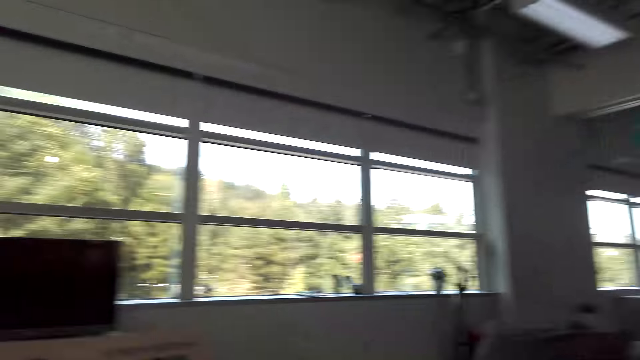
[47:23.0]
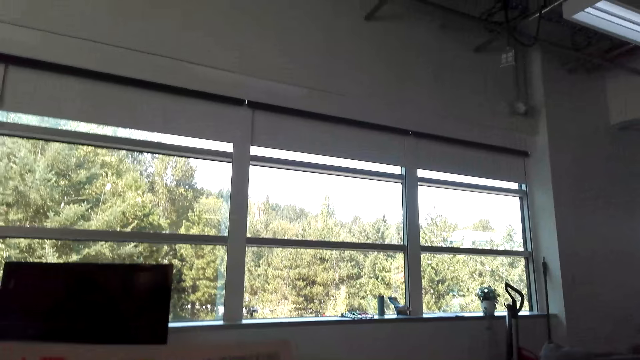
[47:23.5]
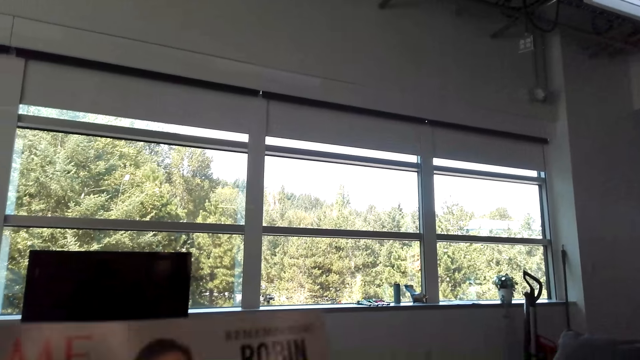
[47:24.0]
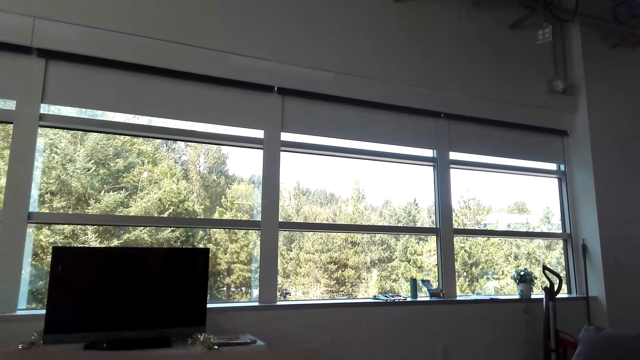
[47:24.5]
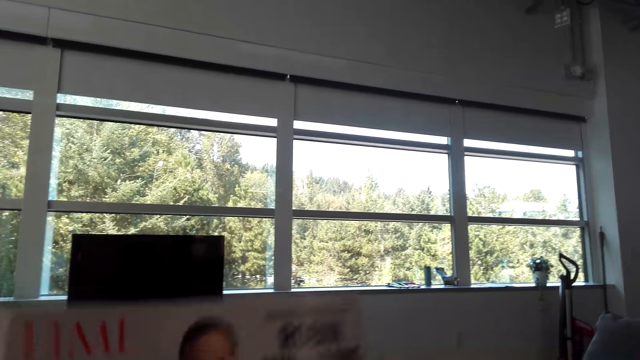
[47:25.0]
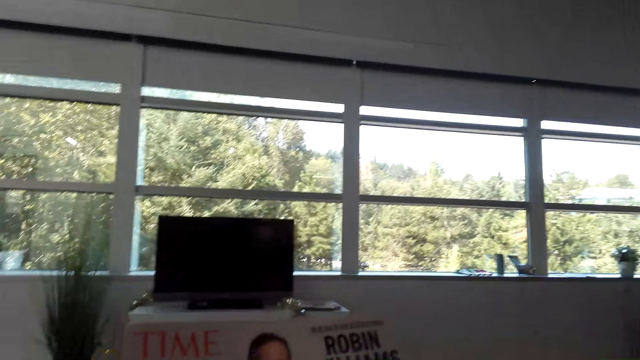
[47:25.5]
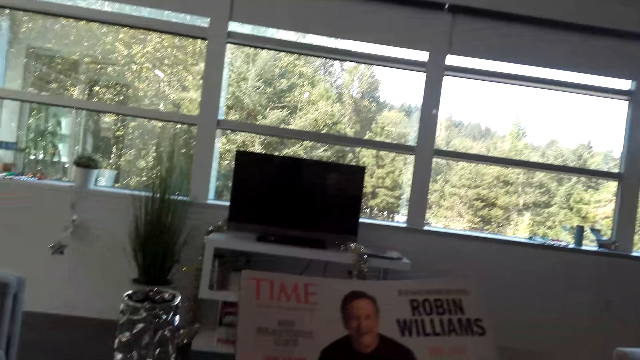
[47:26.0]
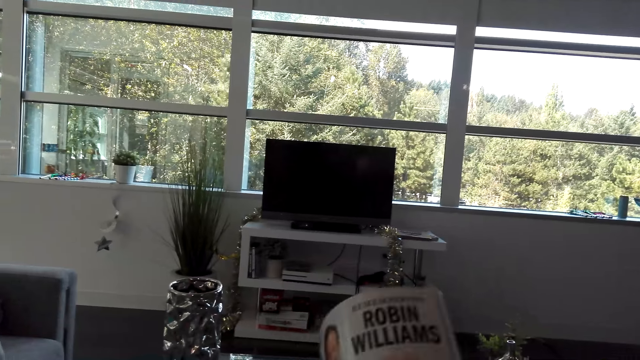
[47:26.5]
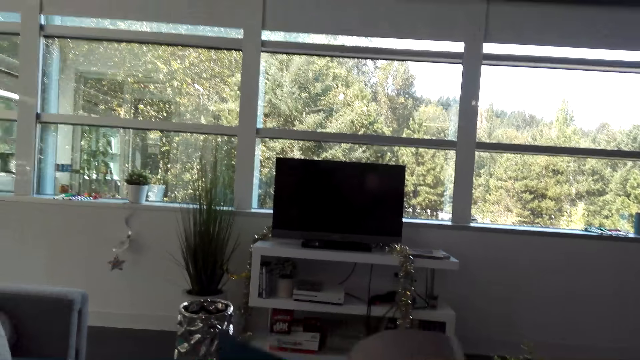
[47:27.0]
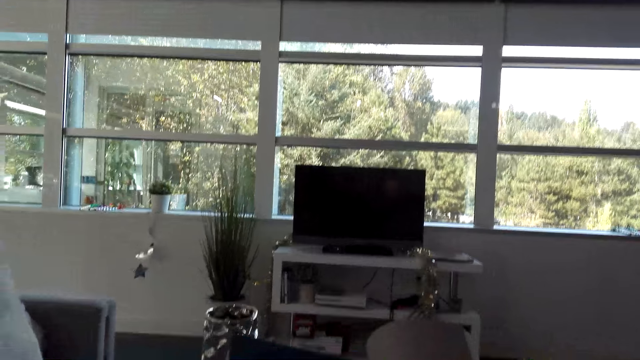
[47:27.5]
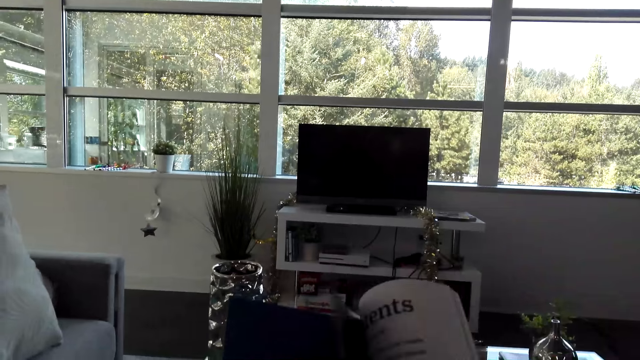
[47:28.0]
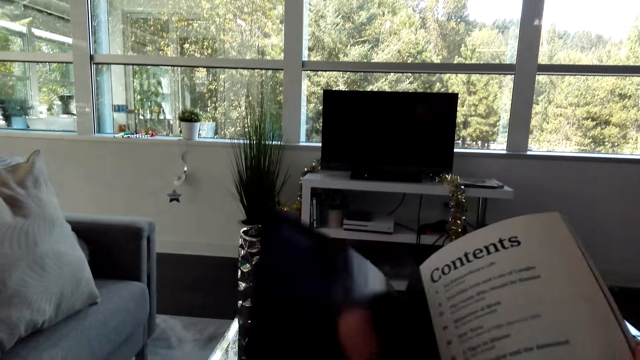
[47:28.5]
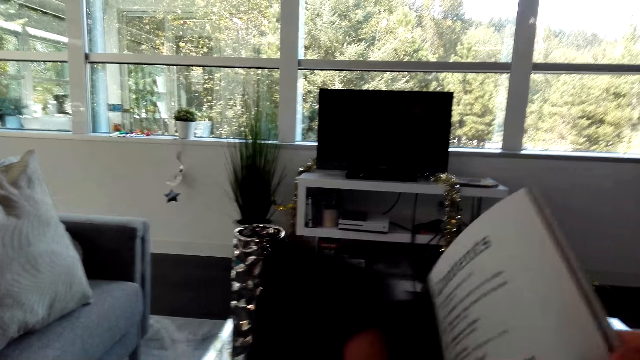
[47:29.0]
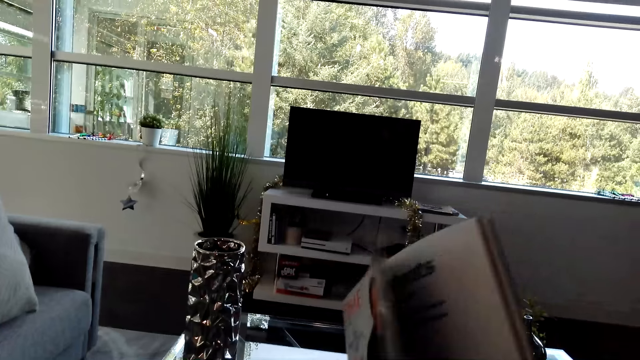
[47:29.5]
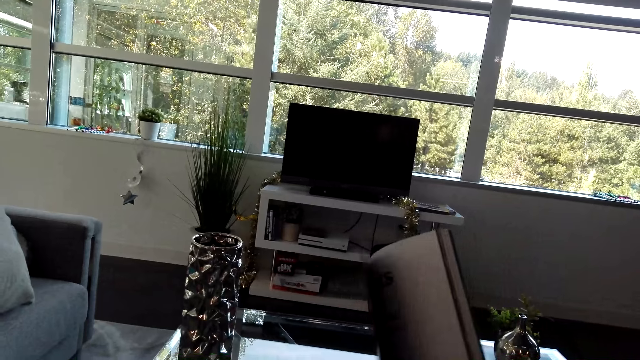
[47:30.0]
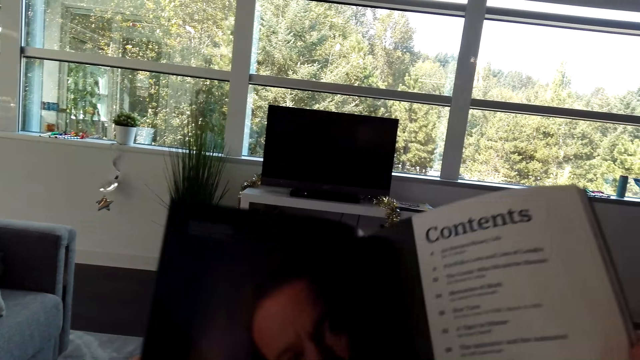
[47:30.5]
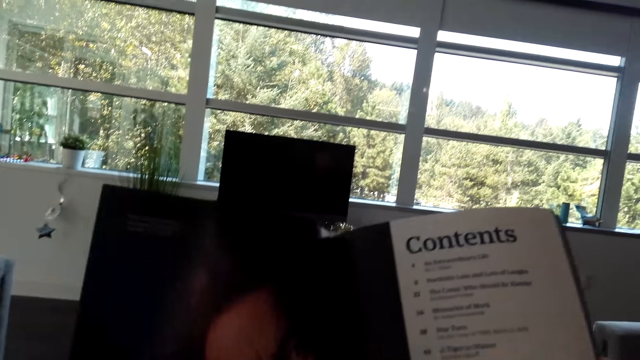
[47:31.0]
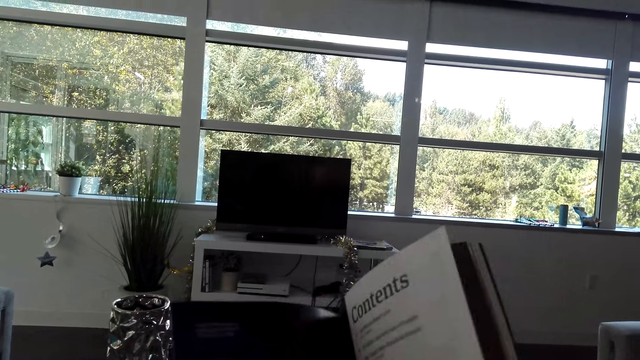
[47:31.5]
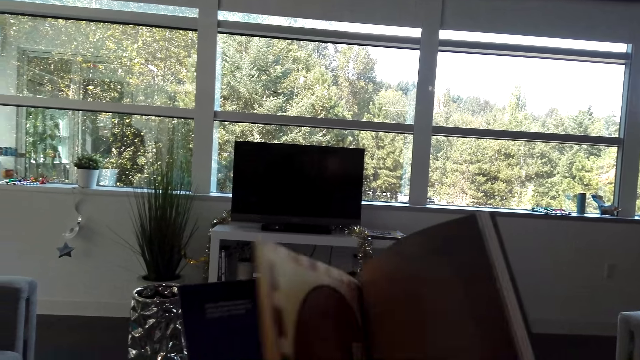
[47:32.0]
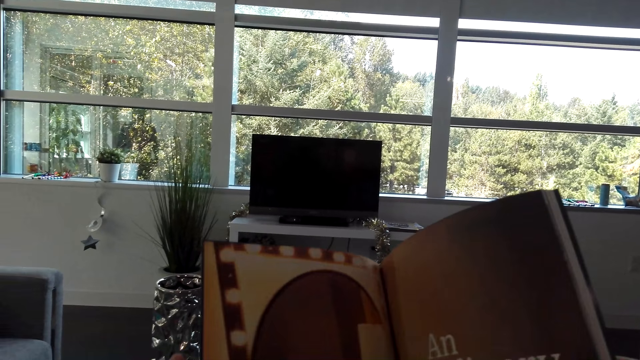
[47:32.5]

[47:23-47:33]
The camera wearer stares at the book in his hands. He opens the book pages.

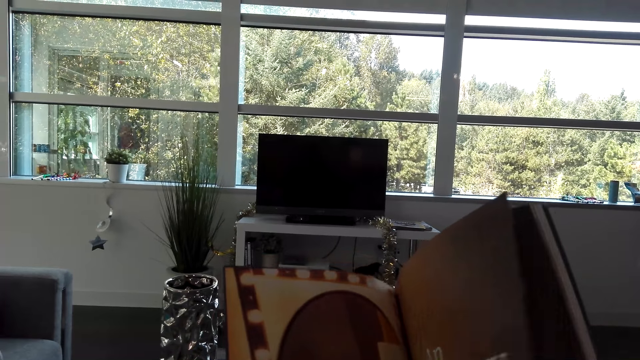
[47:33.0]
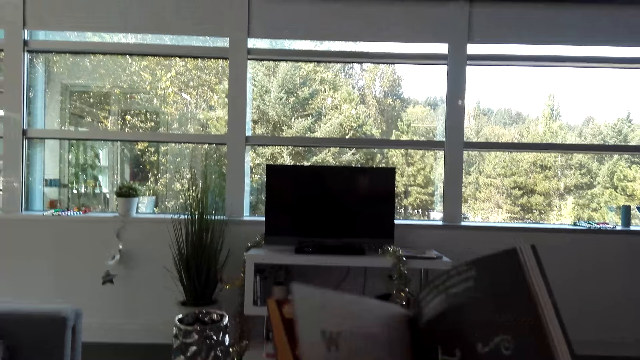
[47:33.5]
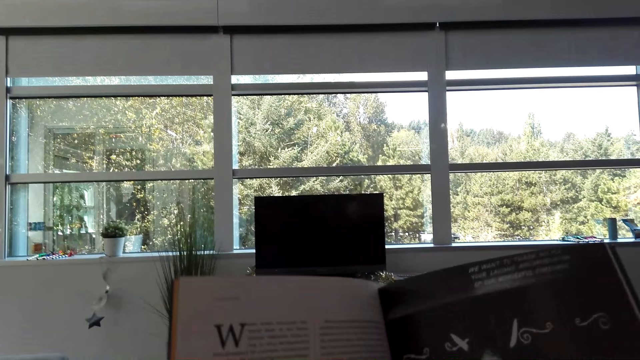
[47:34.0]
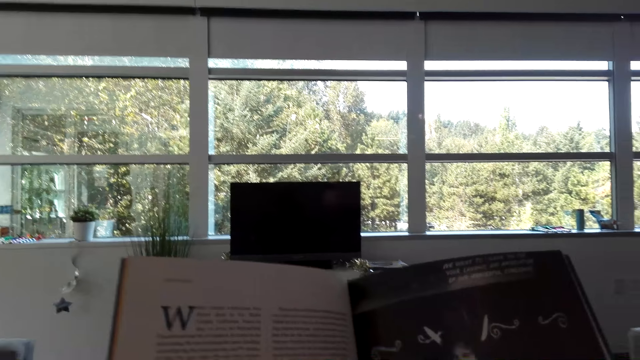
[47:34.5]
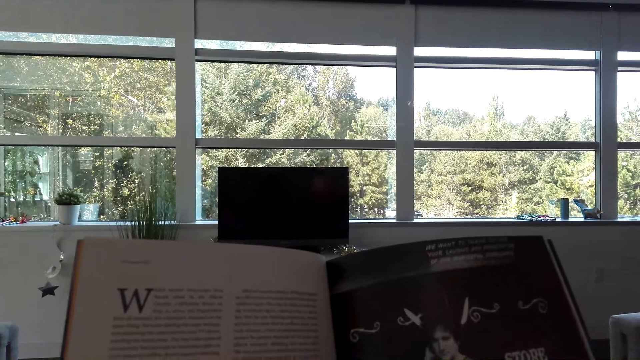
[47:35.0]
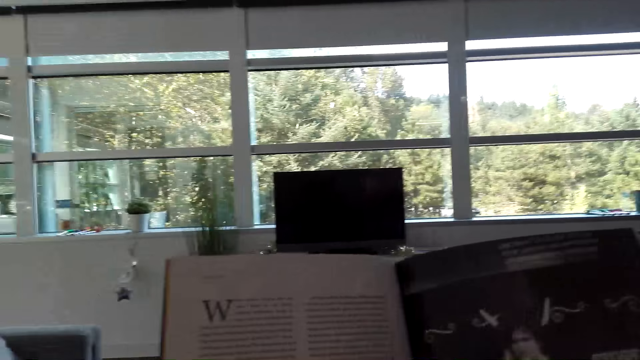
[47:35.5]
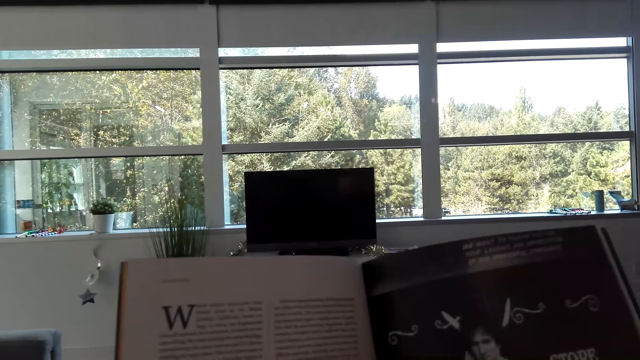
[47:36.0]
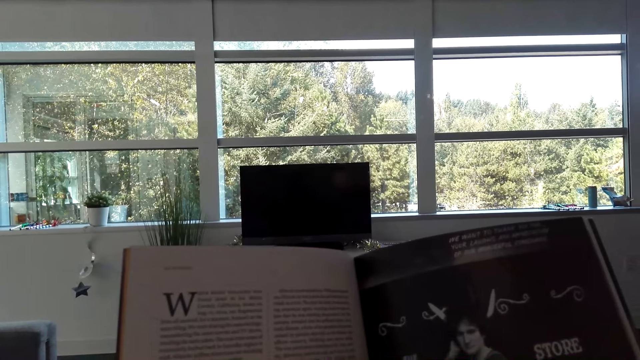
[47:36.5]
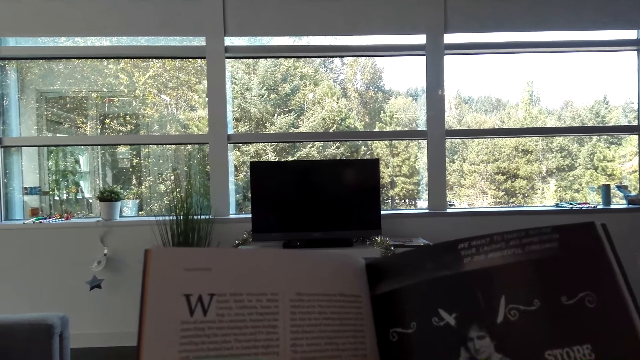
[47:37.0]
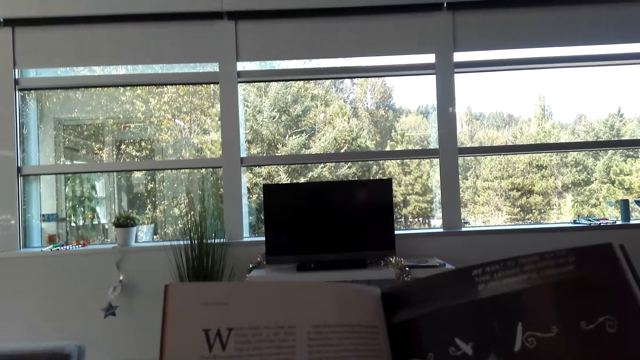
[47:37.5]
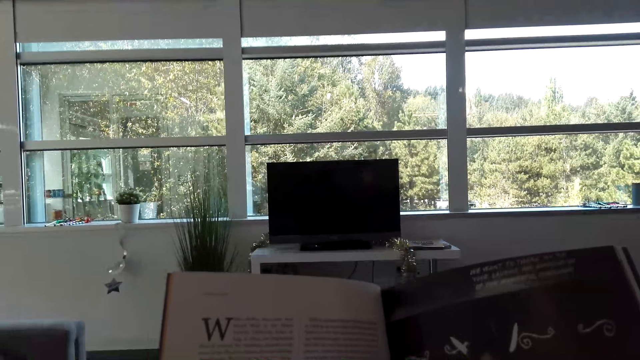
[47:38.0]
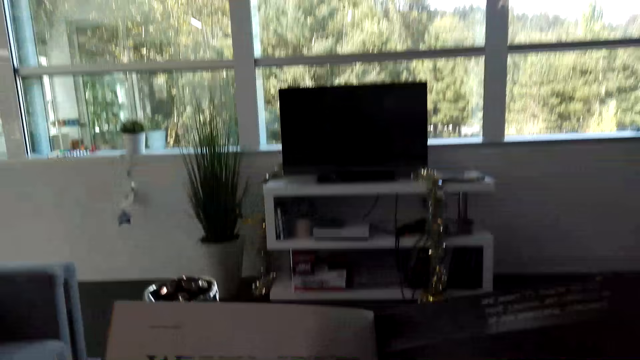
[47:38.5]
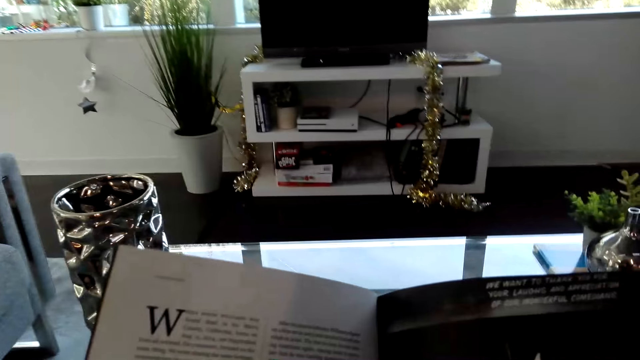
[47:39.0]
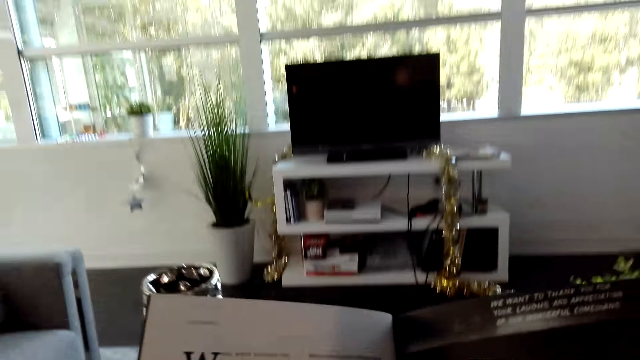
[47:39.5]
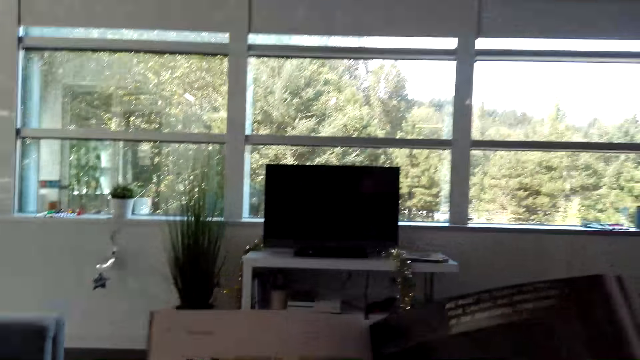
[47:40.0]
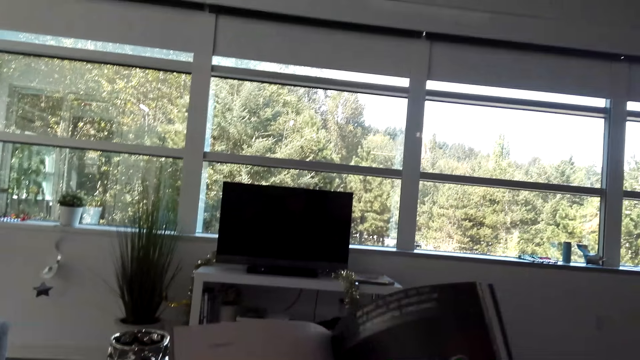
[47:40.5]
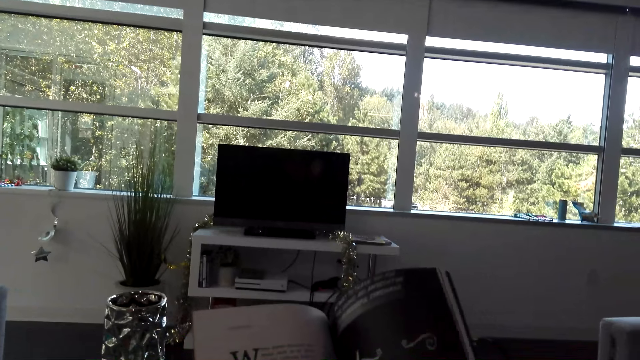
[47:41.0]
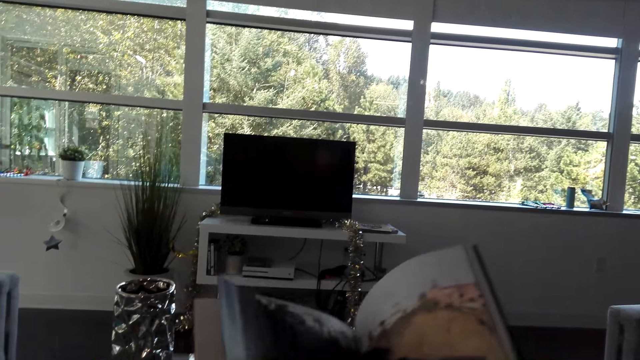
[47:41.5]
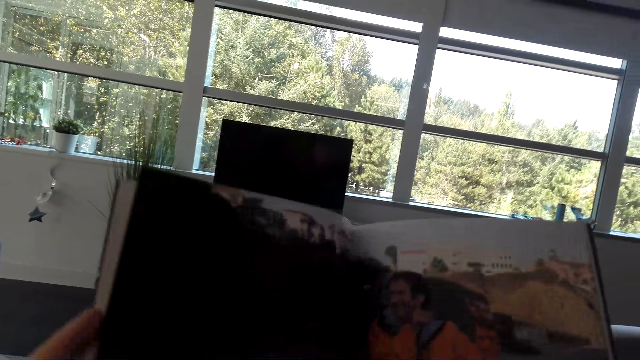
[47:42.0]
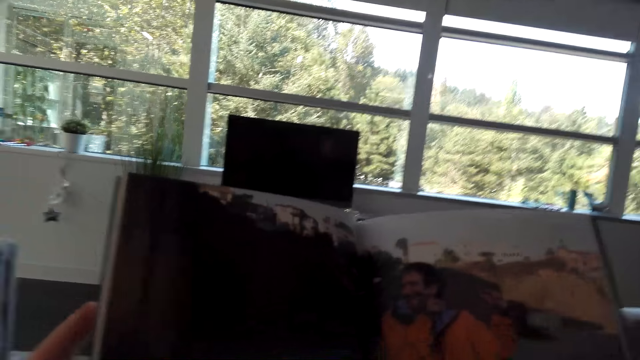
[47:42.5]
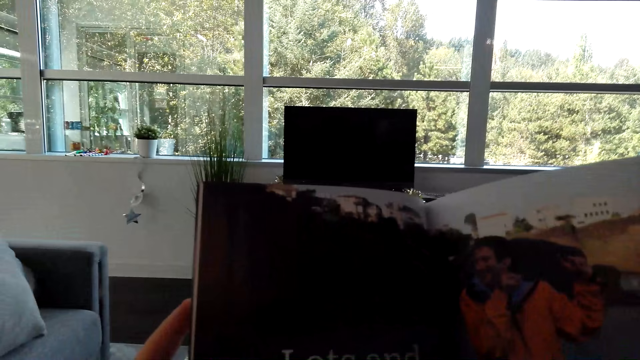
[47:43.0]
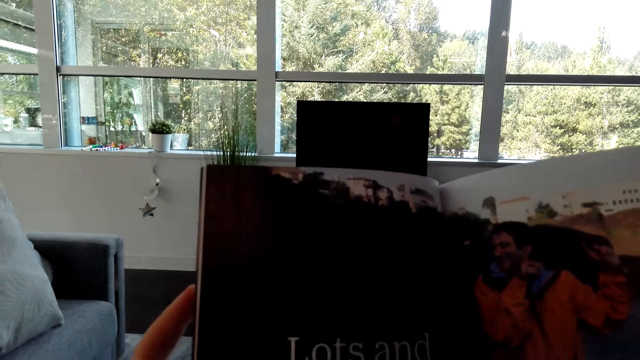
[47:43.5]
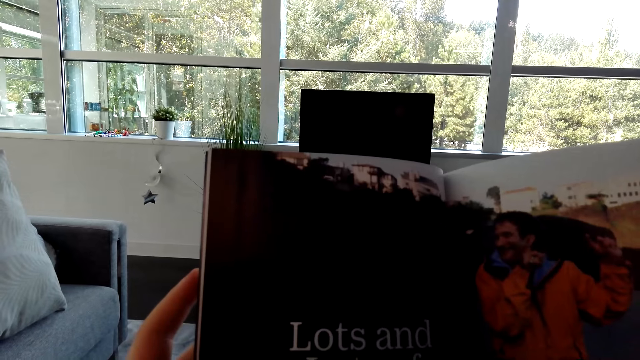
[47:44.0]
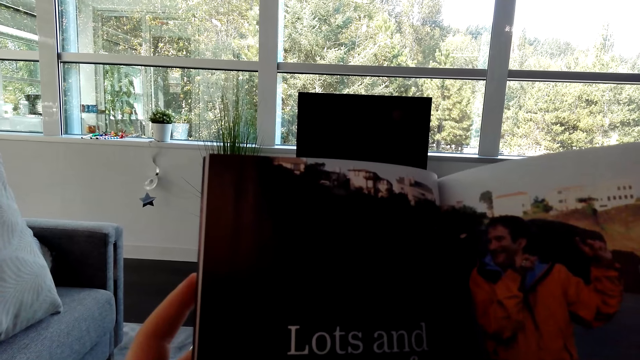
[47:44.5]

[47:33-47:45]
The camera wearer stares at the picture in the book. They open the book page. They stare at the picture in the book.
